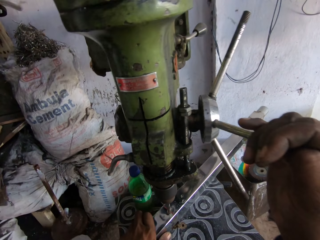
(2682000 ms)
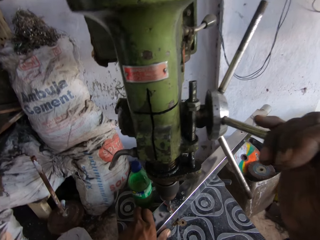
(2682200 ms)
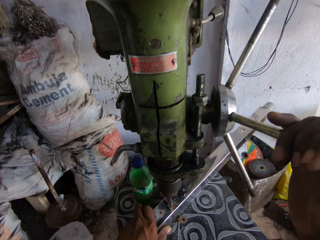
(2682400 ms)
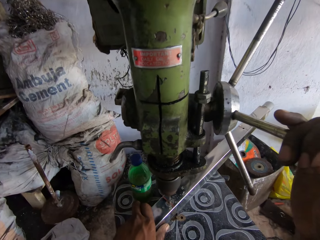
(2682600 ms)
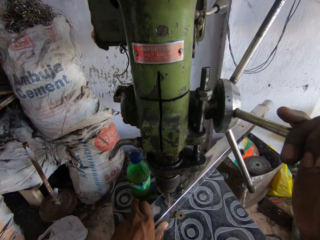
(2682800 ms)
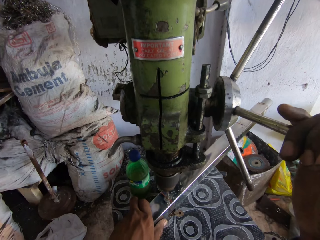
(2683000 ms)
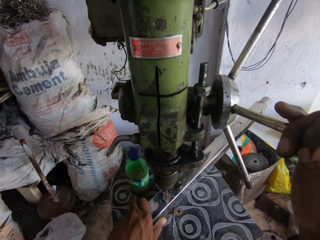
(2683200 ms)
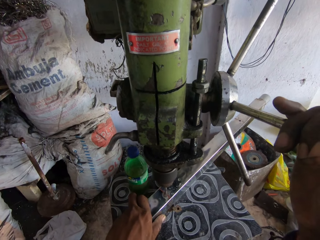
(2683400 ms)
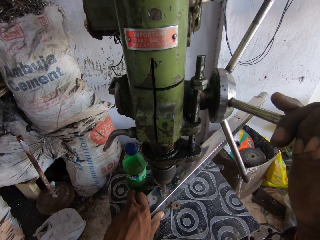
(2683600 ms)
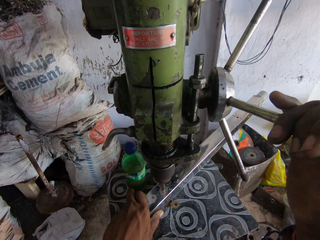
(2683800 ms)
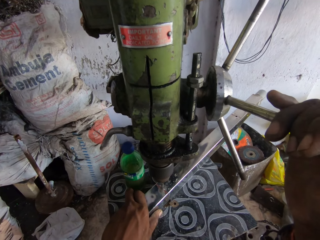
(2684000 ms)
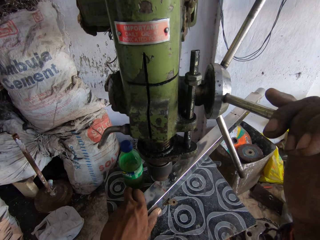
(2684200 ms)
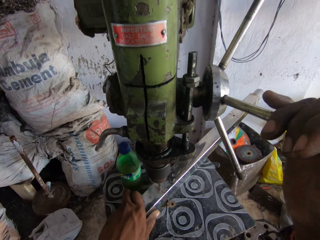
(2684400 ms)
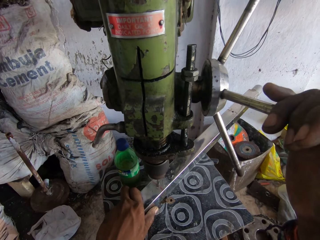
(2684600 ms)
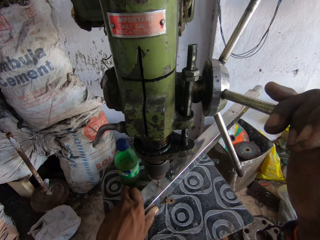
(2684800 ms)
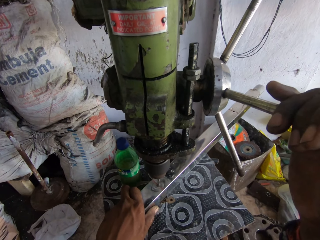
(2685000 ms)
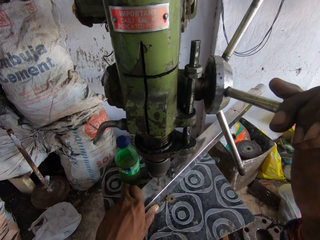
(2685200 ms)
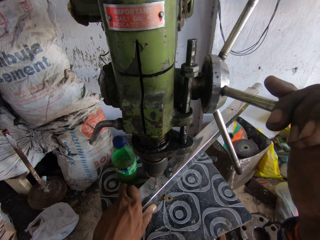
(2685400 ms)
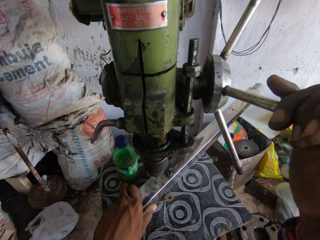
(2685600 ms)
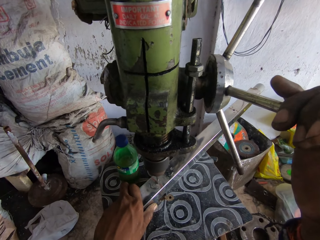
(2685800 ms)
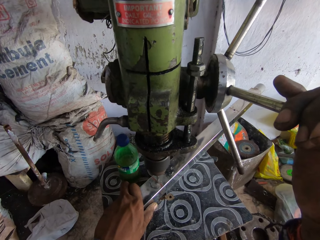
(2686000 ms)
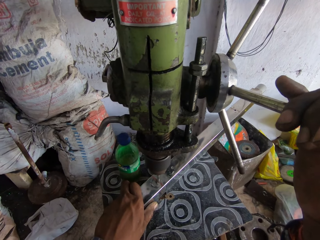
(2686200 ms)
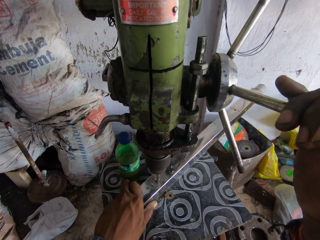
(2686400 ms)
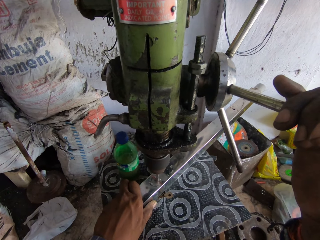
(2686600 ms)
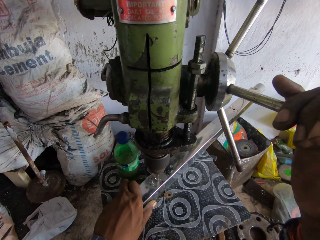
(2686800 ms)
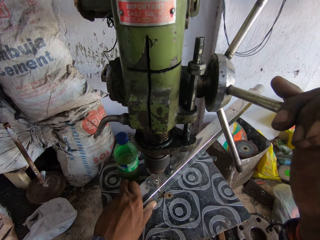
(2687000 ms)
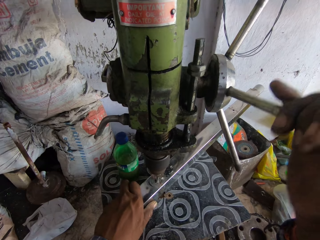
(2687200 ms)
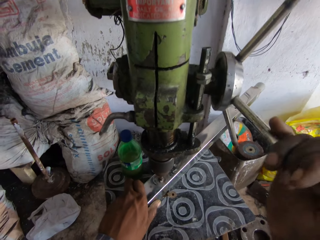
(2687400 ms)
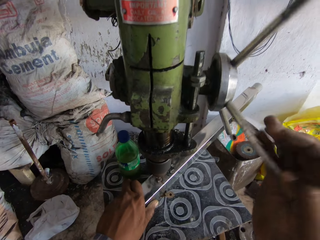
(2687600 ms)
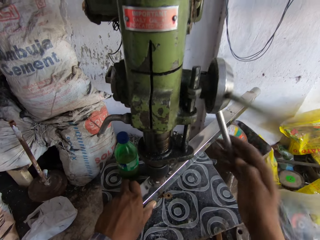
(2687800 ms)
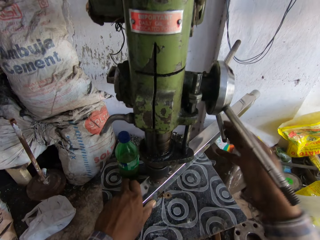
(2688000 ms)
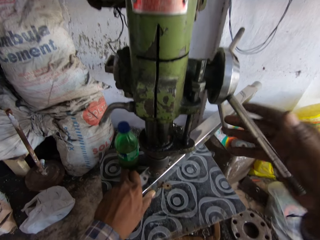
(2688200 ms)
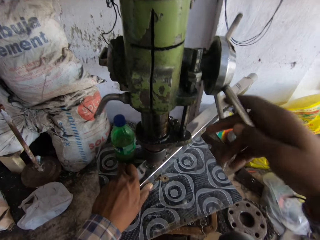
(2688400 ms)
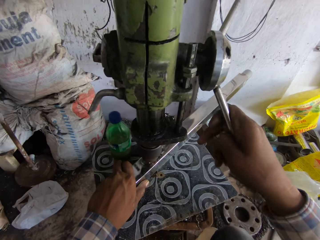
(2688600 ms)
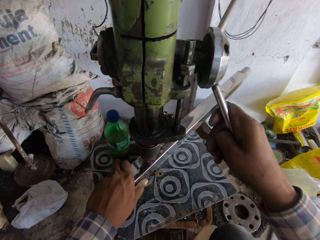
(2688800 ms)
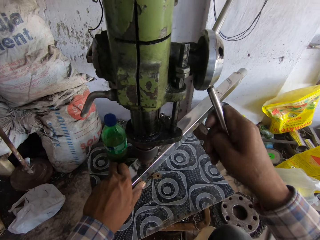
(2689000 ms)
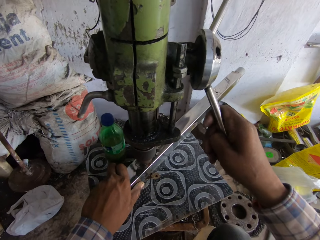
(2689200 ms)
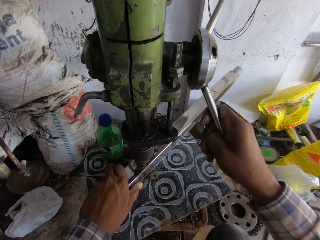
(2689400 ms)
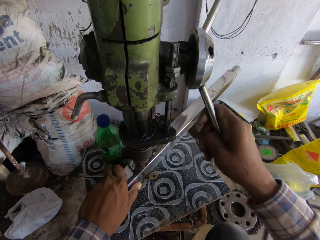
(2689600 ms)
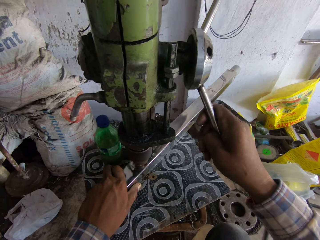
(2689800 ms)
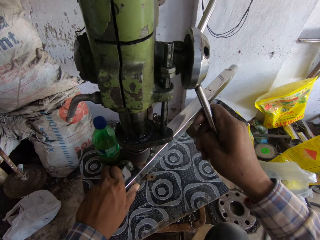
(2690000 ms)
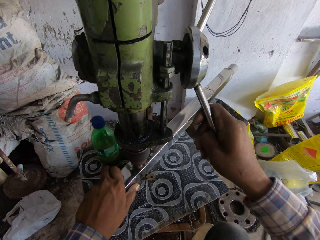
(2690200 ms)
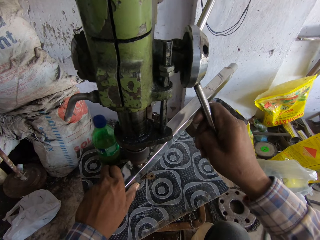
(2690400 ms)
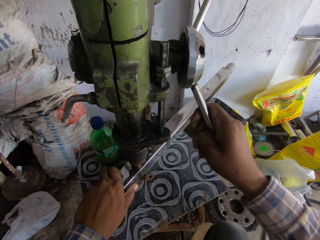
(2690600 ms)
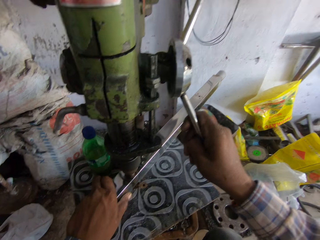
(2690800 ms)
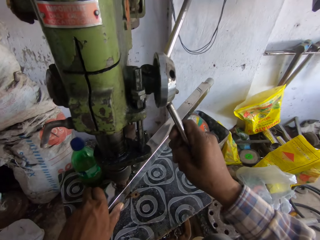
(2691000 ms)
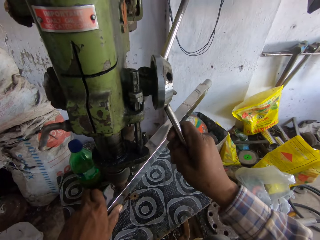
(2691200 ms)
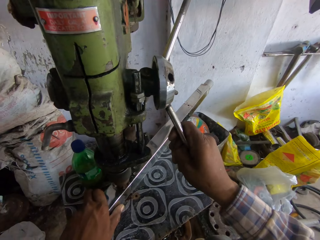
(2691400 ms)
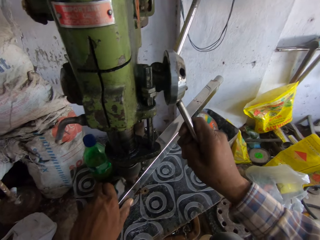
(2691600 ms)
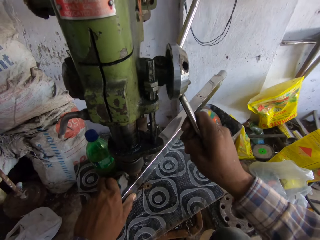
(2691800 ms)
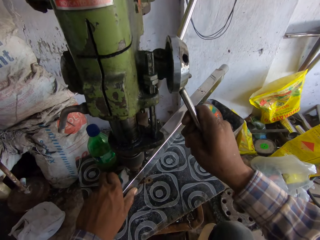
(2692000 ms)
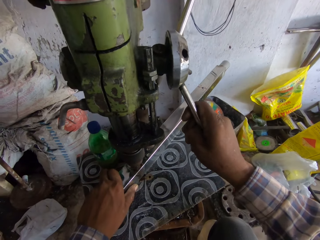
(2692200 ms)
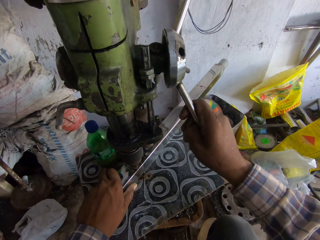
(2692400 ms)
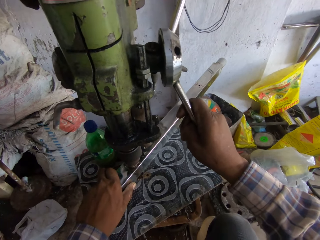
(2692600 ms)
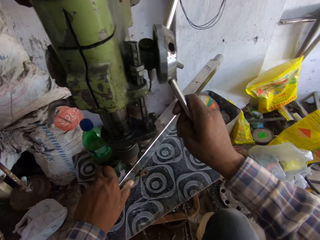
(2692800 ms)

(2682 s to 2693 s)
The camera wearer places a bottle on the table. They hold a steel rod with the left hand. They drill a hole on the steel rod. They exert pressure on the drill press handle with the right hand. They rotate the drill press handle with the right hand. They drill a hole on the steel rod.

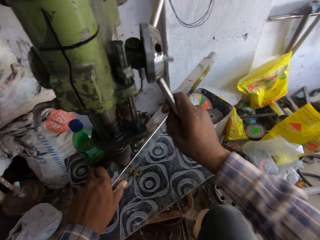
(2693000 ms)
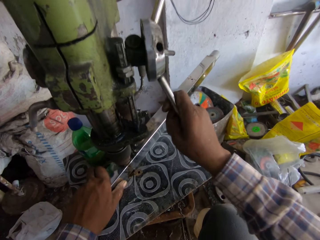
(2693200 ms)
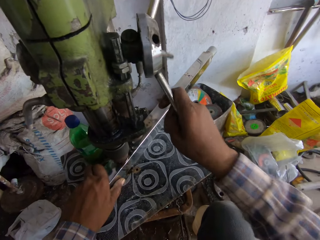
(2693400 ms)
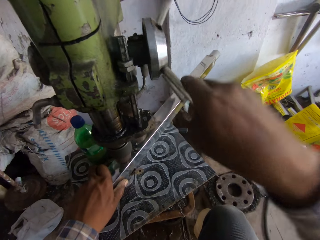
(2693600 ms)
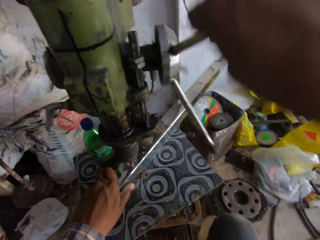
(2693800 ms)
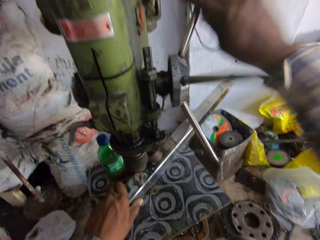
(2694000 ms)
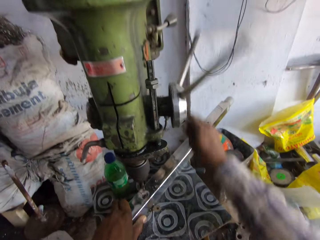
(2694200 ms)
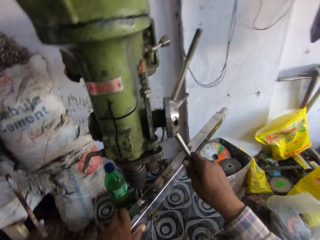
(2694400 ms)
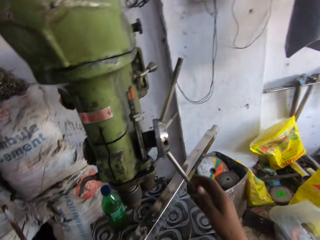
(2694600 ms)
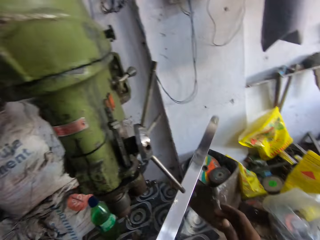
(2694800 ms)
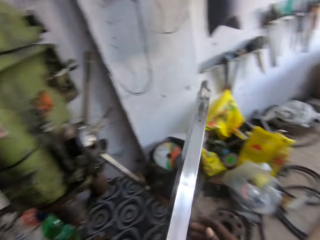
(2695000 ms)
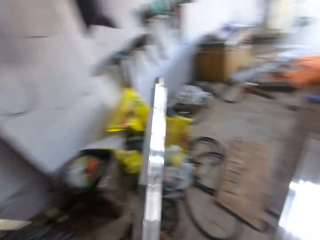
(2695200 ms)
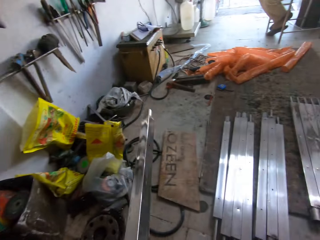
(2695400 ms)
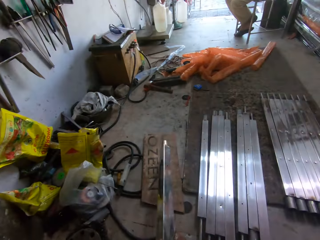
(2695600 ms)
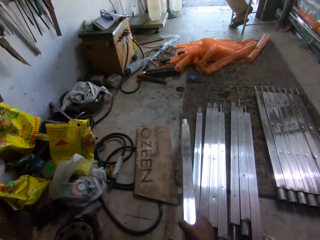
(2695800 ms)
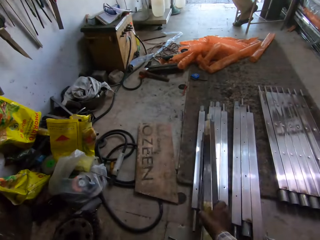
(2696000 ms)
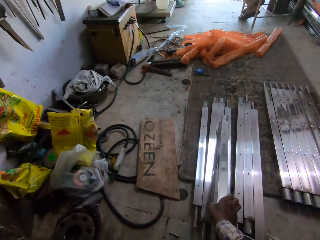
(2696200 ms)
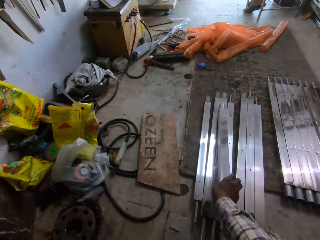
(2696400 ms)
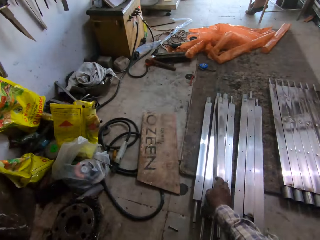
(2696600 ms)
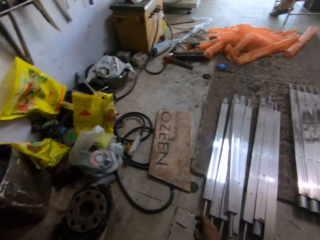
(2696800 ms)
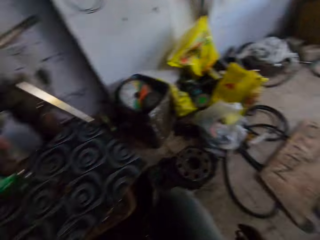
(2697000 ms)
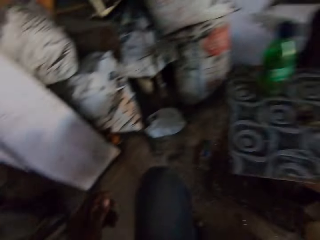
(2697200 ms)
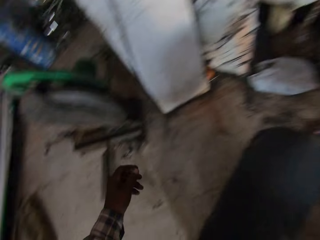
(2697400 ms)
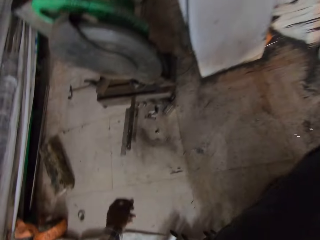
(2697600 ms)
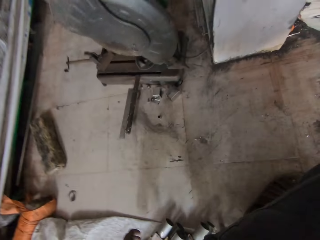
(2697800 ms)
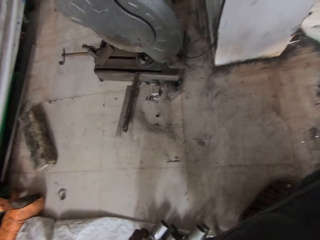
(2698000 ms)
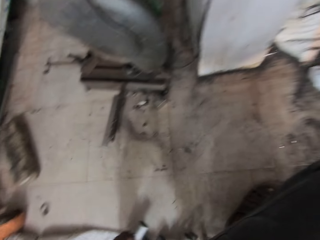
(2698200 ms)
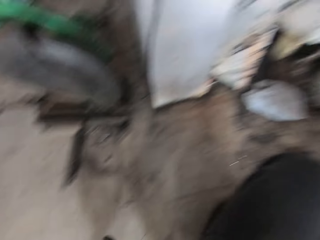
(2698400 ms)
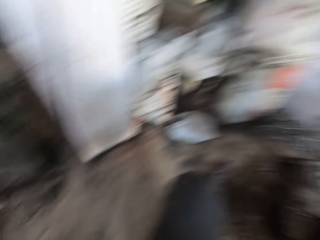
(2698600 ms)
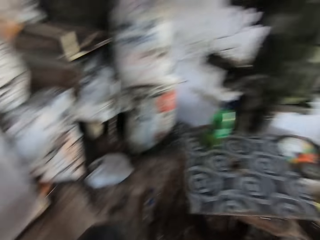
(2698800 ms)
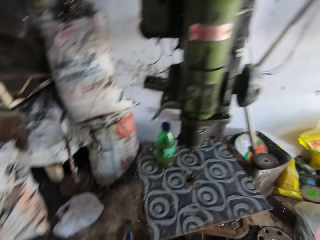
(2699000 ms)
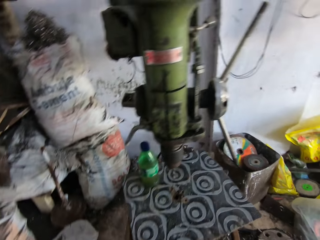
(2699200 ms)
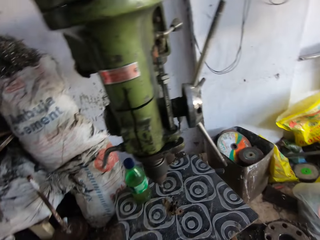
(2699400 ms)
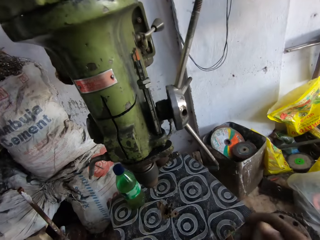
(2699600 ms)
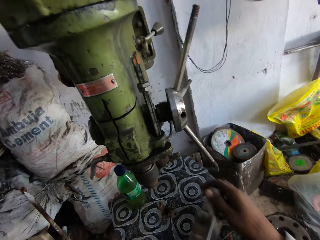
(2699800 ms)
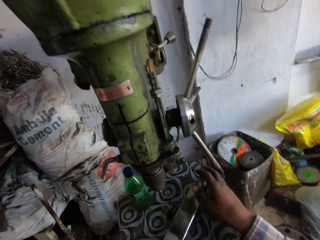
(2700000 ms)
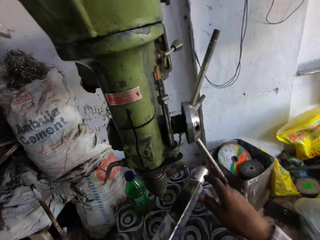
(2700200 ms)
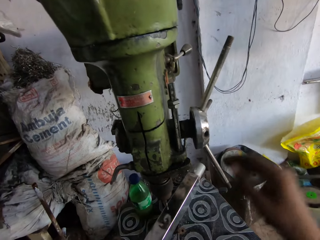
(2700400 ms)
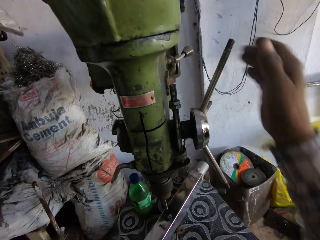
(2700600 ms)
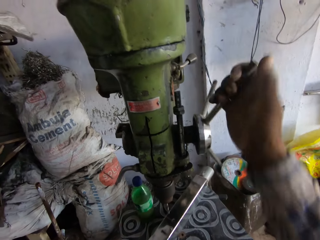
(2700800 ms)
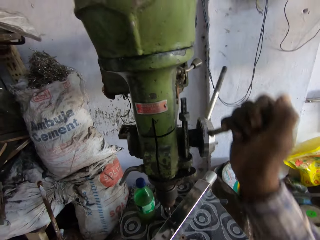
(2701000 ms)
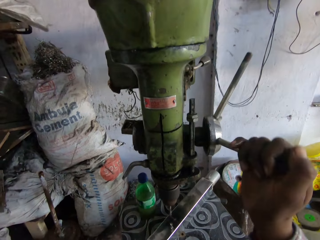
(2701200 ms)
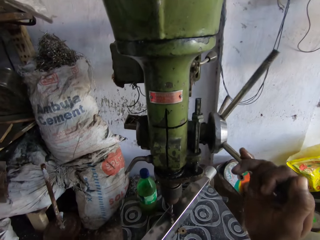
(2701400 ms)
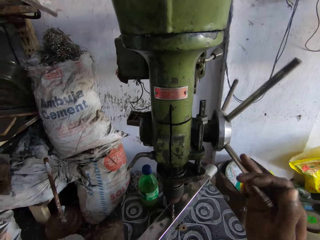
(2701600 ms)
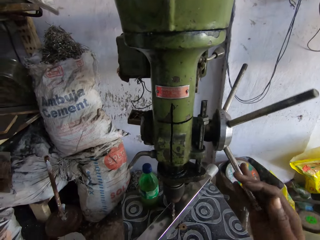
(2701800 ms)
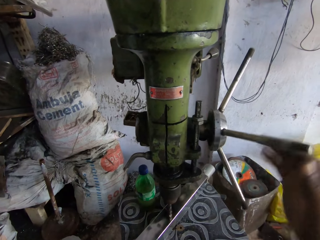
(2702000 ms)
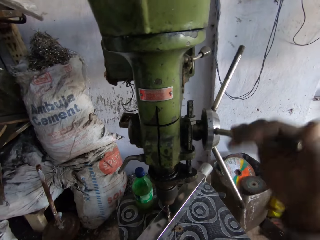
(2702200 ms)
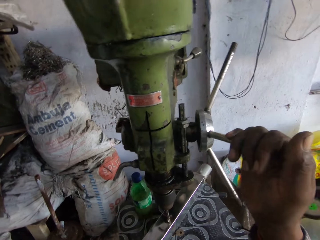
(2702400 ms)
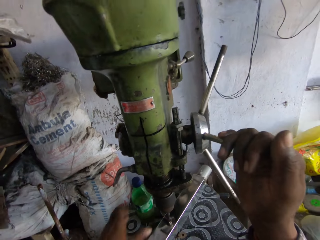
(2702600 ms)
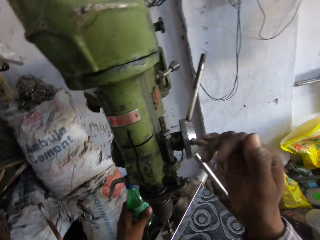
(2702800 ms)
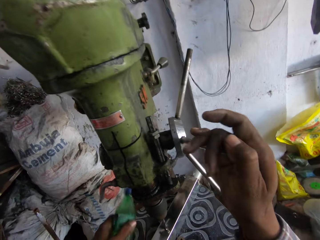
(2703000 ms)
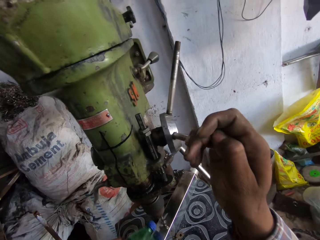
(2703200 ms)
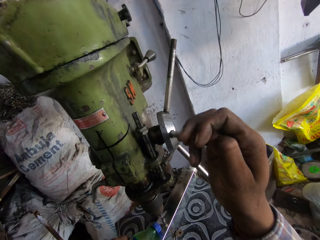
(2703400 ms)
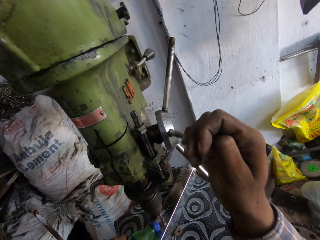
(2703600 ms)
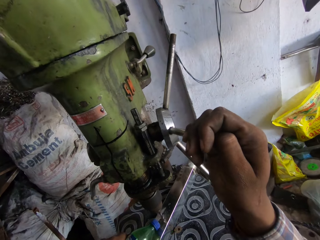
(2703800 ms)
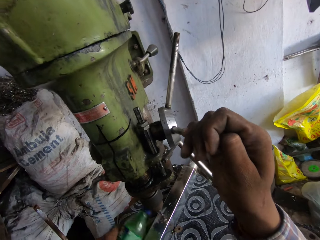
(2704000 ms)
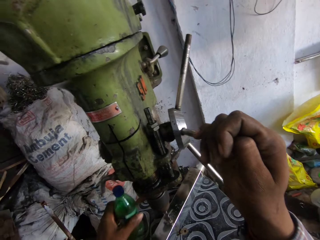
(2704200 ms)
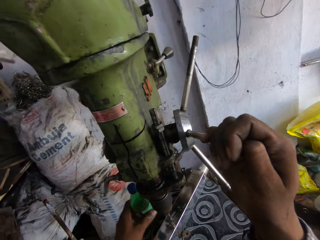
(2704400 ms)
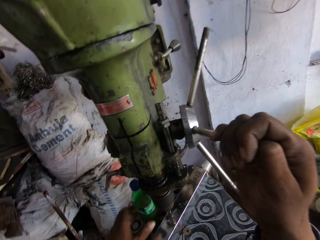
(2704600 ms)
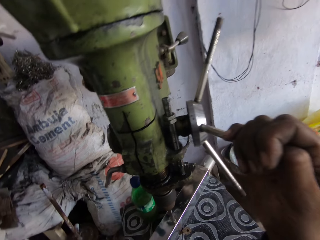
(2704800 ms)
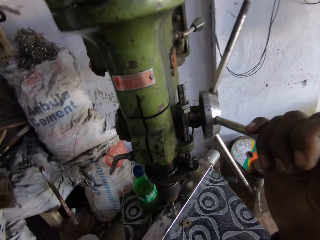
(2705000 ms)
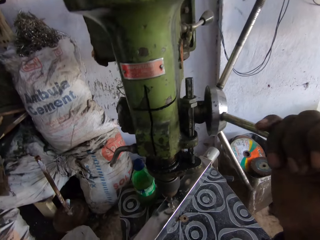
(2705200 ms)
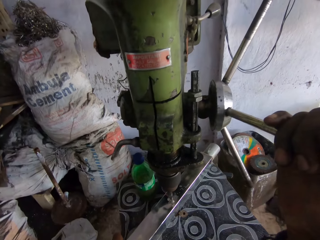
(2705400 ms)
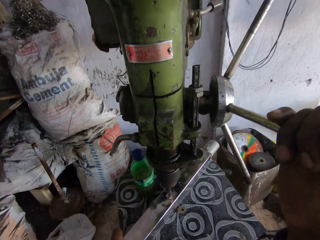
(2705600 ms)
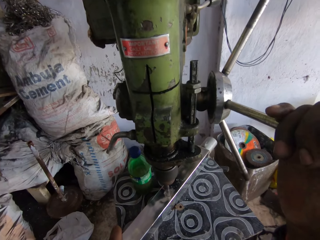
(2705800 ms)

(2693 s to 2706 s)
The camera wearer exerts pressure on the drill press handle with the right hand. They rotate the drill press handle with the right hand. They pick up a steel rod with the left hand. They move the metal. They pass the steel rod to the right hand. They hold the metal with the other hand. They place the steel rod on the floor. They look around in the workshop. They turn to the other side. They pick up the metal. They place the steel rod on the drill press. They rotate the drill press handle with the right hand. They pick up a bottle with the left hand. They hold the bottle. They pour something on the steel rod. They place the bottle on the table. They hold the drill press handle with the right hand.
